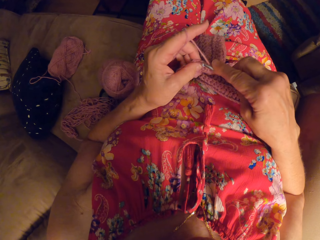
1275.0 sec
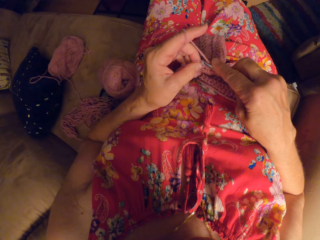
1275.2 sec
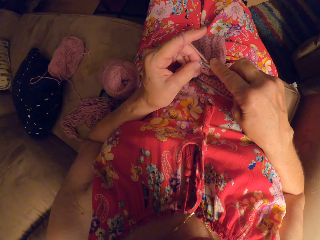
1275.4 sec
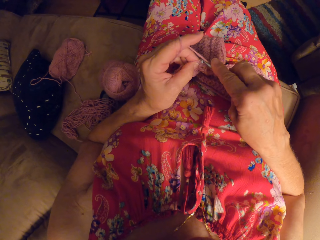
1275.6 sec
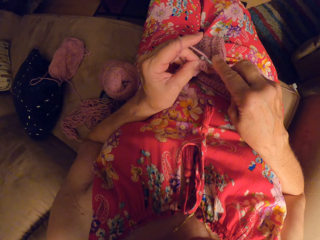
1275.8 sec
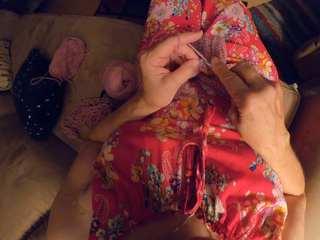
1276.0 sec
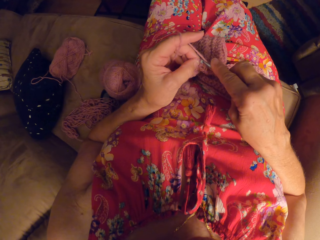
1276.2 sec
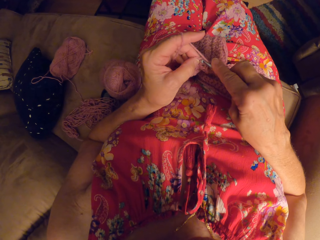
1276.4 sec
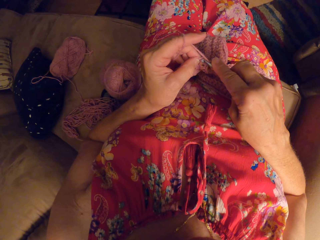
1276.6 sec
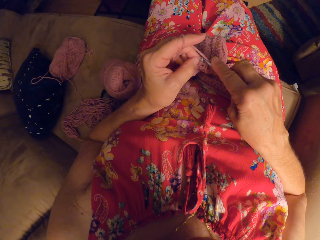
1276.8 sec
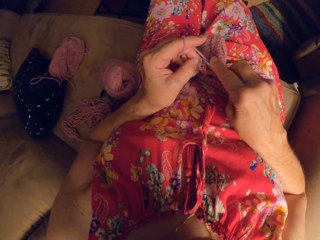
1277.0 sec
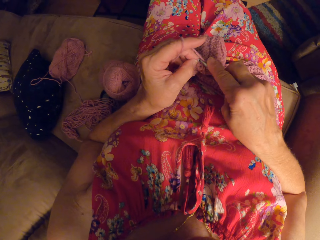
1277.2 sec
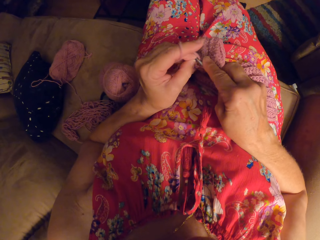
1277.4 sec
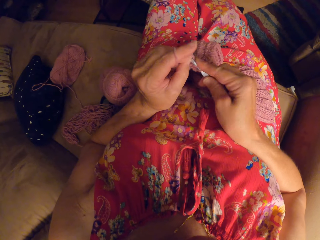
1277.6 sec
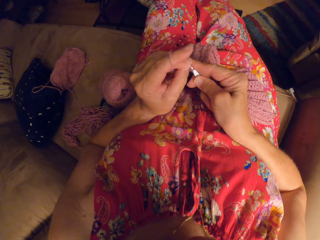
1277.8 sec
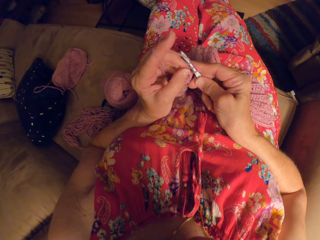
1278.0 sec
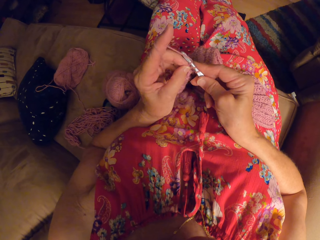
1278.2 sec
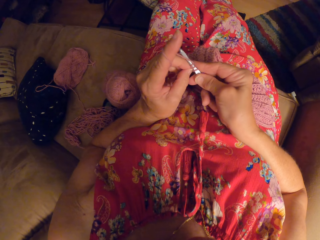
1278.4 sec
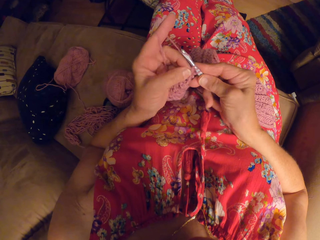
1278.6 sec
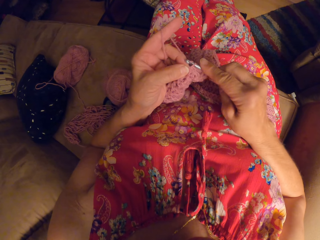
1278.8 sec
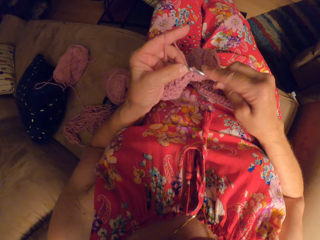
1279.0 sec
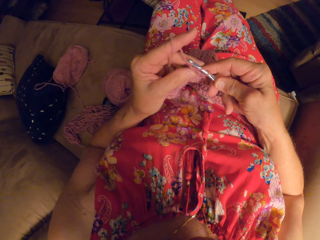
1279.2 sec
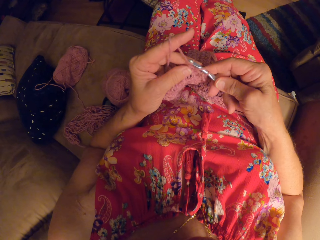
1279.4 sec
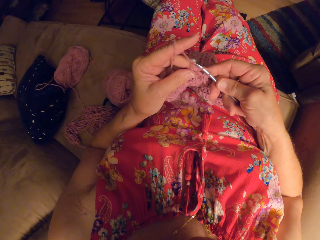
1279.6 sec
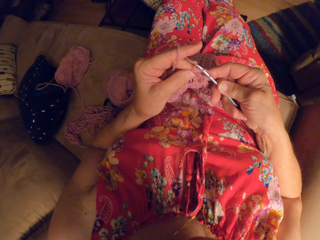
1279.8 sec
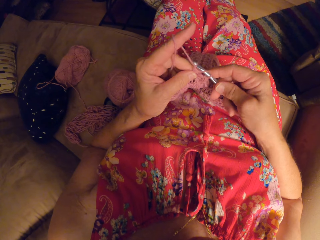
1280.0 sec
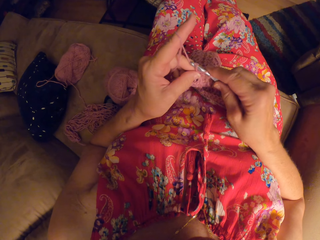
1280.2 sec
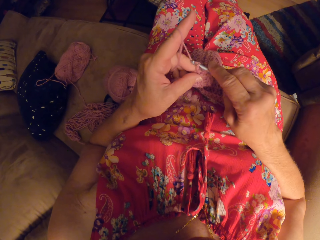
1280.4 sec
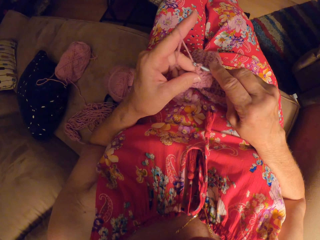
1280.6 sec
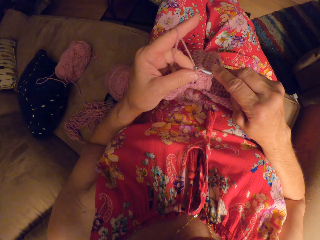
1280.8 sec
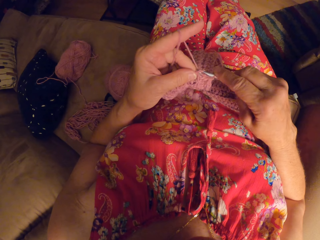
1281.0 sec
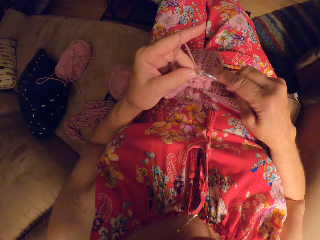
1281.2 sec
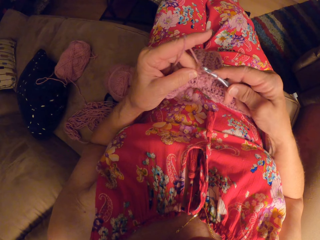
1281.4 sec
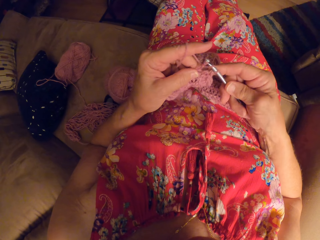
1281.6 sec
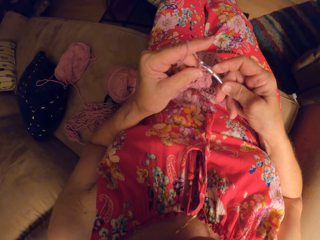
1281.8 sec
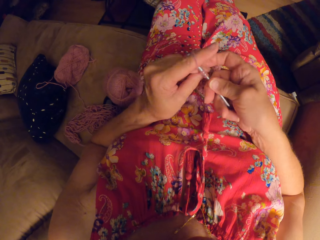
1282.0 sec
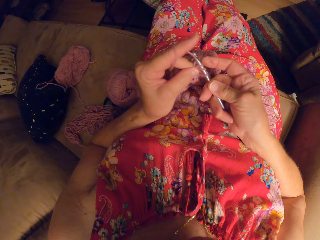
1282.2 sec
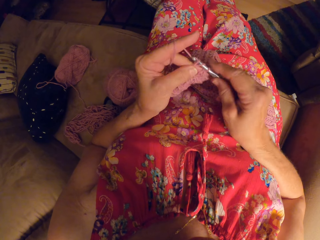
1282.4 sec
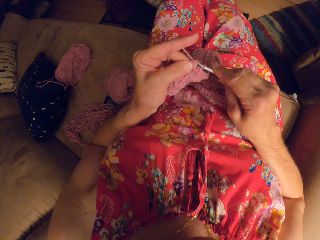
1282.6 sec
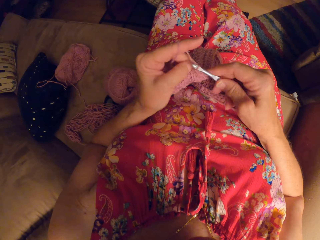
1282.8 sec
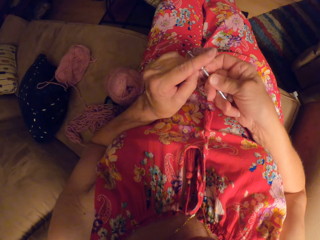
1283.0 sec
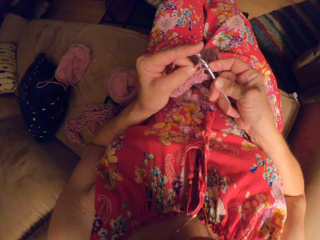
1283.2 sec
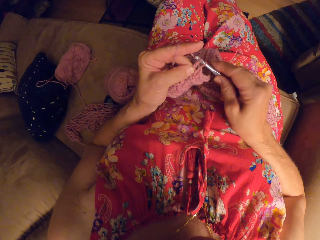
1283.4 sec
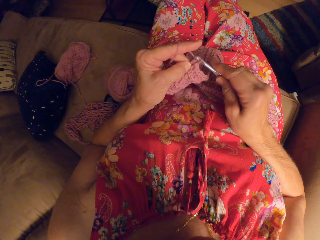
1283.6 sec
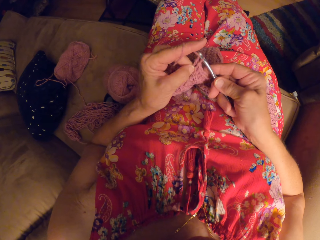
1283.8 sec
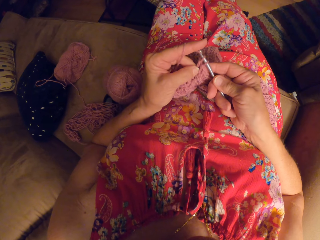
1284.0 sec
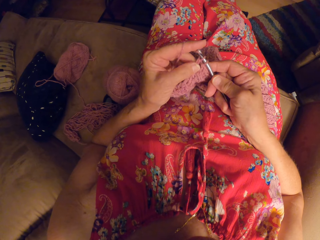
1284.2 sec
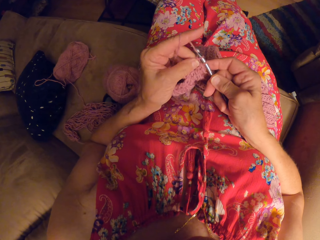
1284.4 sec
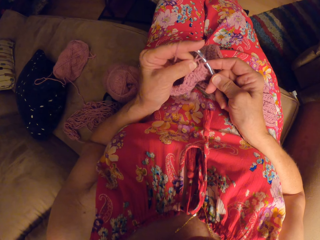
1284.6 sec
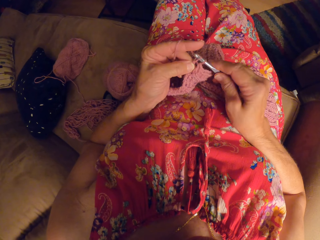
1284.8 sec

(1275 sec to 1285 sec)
The camera wearer knits a fabric.

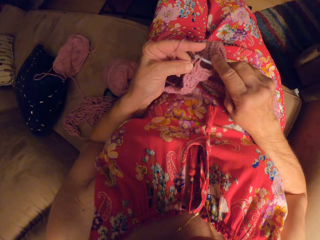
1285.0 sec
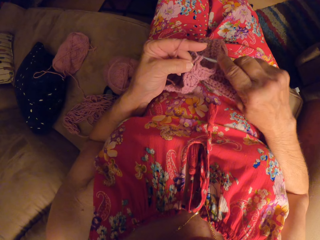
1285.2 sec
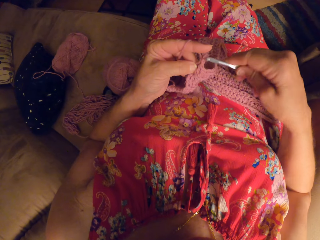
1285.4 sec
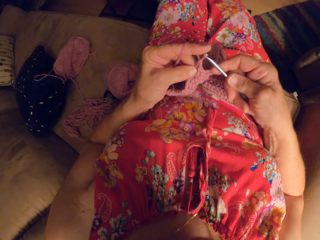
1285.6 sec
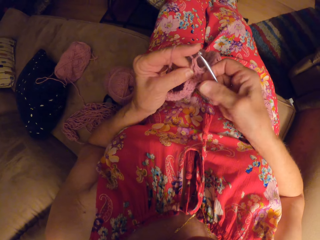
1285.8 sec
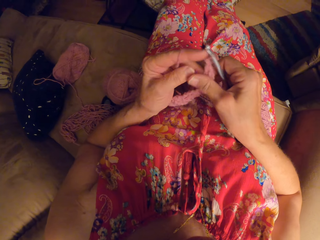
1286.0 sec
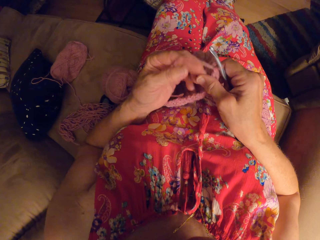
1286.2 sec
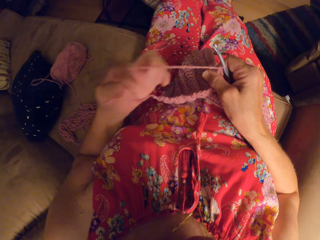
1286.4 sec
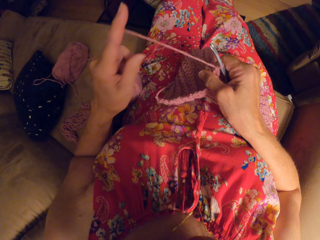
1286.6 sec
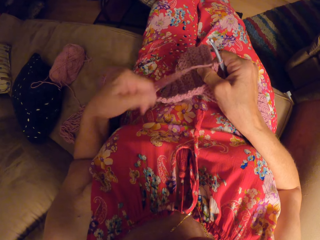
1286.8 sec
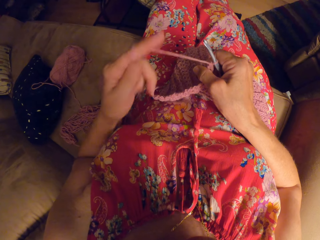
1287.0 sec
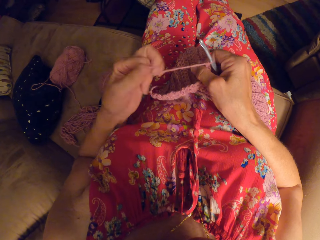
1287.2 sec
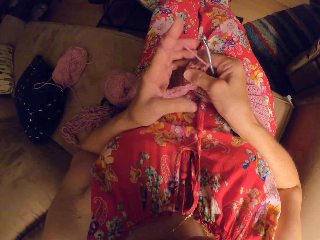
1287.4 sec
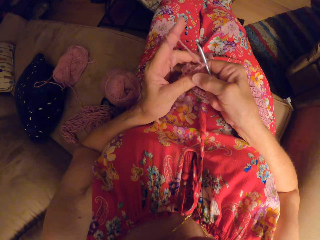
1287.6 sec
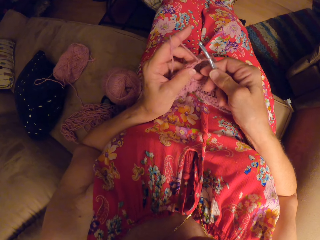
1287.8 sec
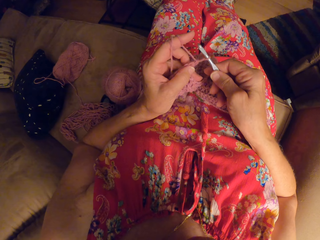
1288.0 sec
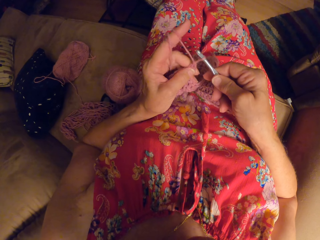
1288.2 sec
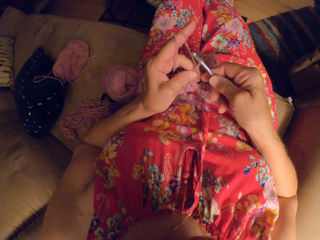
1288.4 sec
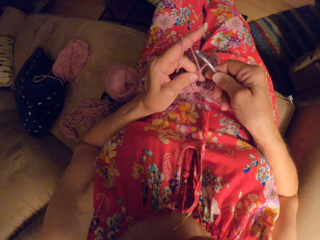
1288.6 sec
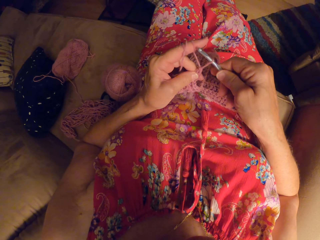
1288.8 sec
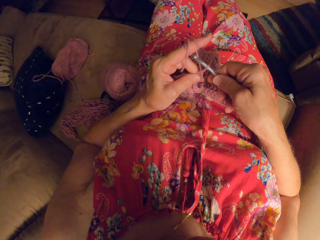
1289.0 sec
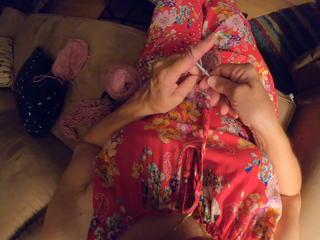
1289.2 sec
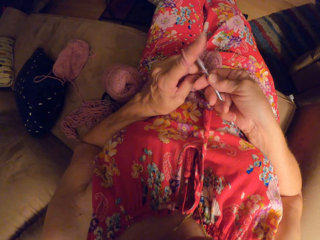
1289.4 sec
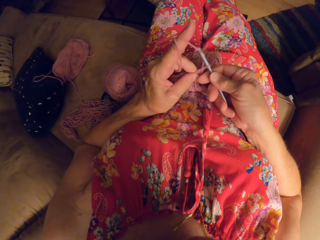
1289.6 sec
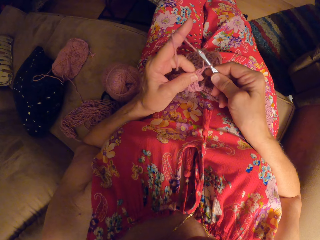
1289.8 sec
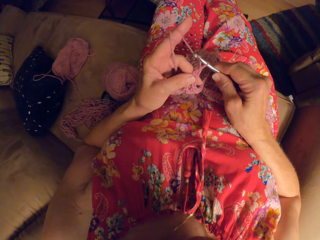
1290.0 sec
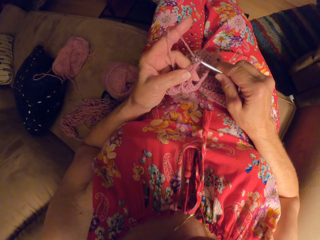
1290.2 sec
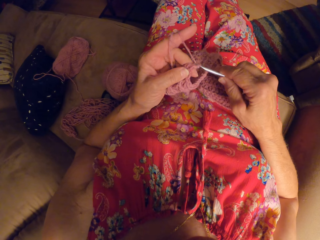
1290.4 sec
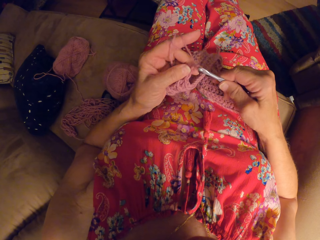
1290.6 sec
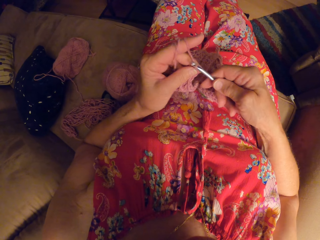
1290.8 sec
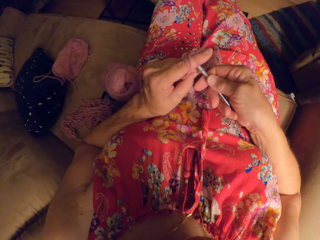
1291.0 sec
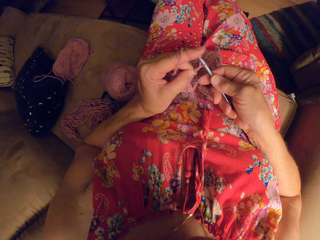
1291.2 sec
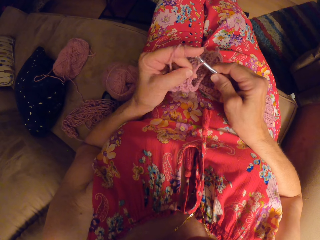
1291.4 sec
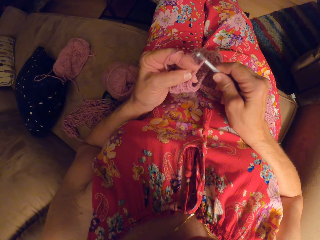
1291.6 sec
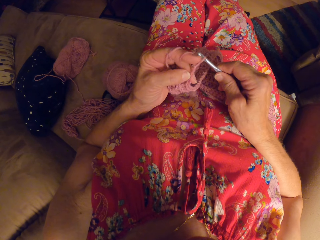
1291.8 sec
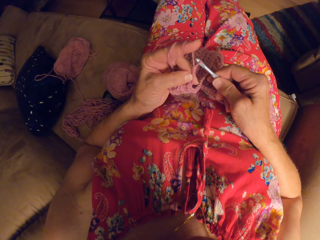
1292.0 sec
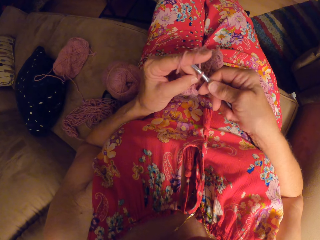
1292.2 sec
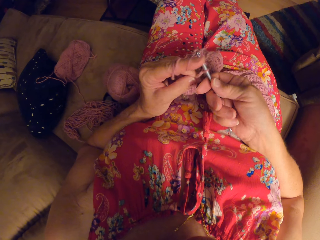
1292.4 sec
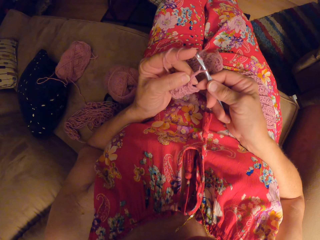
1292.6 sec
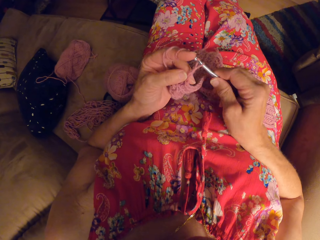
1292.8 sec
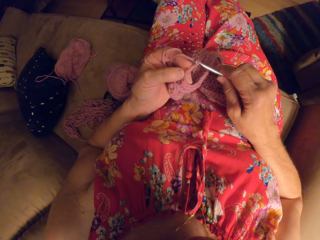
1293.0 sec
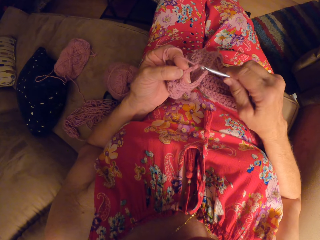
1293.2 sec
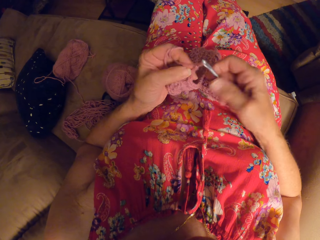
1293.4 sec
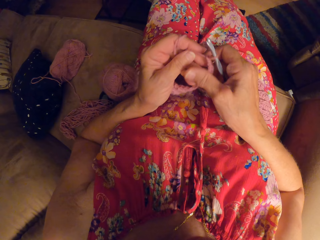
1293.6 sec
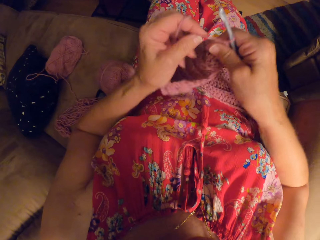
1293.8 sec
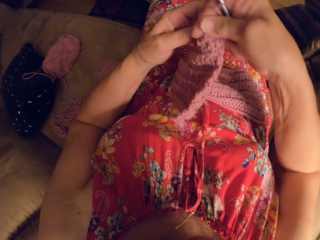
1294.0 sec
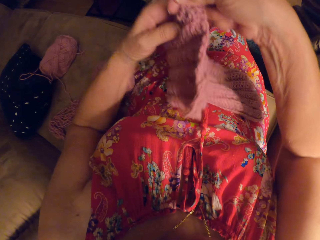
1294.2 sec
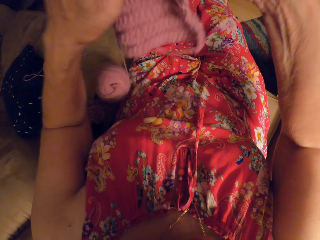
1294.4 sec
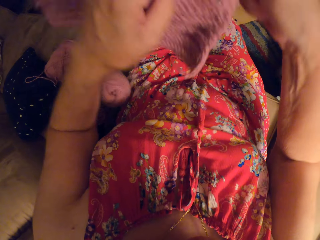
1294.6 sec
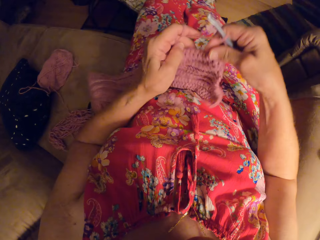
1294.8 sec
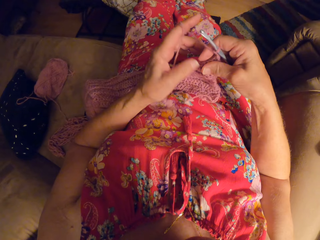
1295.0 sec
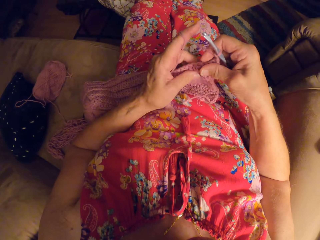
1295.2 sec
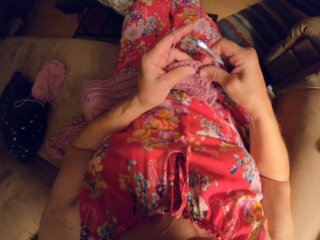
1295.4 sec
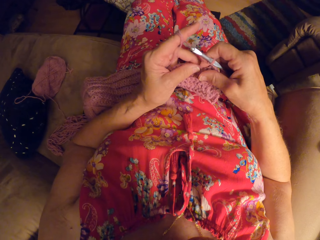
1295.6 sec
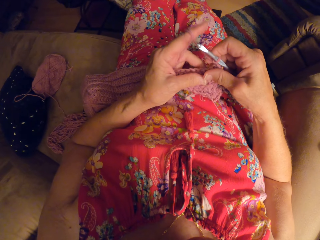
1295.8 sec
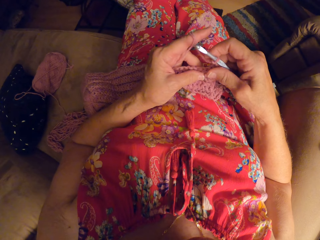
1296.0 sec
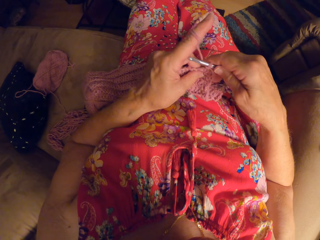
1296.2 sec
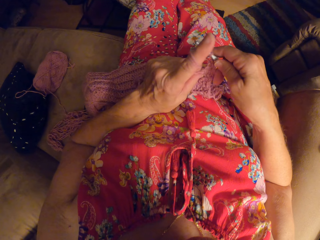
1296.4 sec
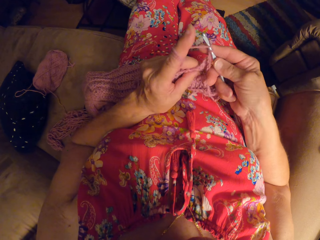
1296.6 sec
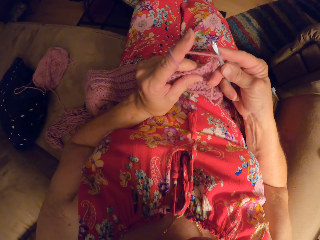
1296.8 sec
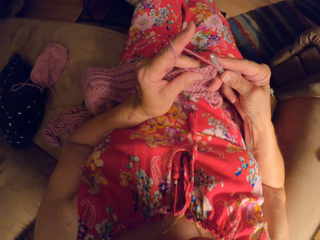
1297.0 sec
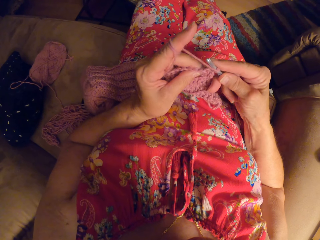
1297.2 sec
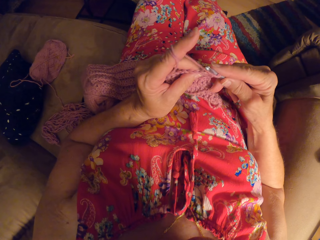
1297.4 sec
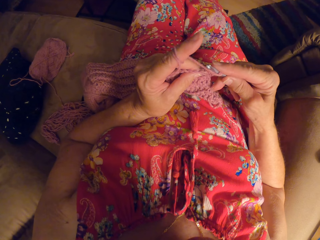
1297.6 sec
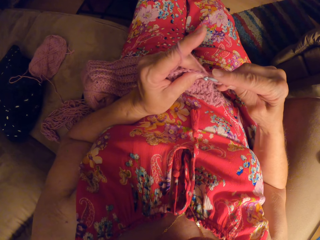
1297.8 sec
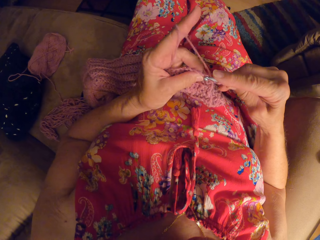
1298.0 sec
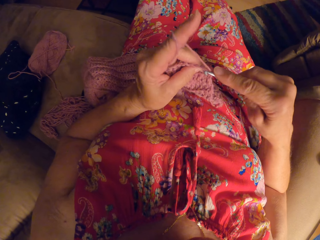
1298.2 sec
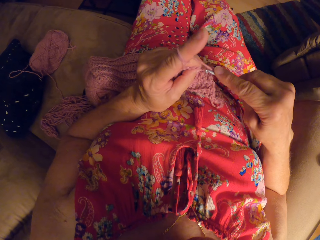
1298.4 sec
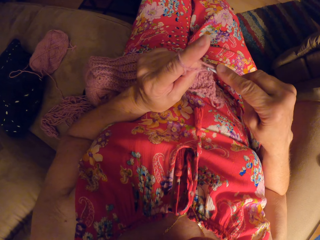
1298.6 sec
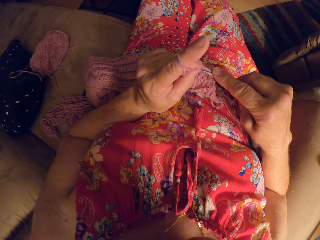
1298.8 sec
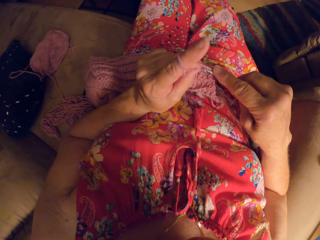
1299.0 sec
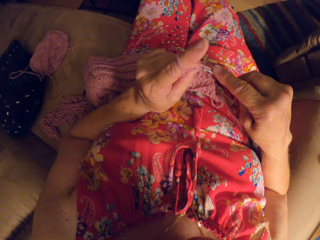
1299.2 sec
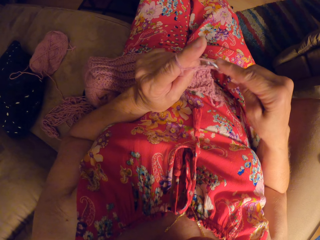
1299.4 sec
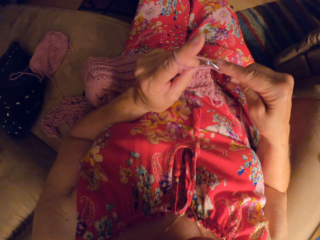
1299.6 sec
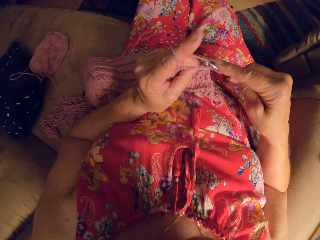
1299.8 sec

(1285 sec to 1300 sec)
The camera wearer rolls the knitting wool on the left finger. They knit a fabric. They flip the sewn fabric with both hands. They knit the fabric. They crochet with yarn.
